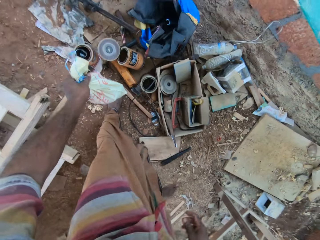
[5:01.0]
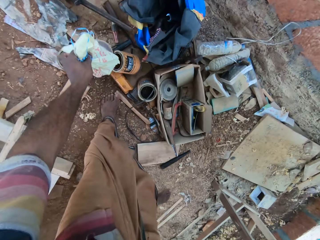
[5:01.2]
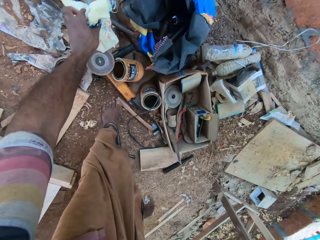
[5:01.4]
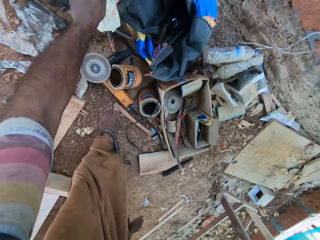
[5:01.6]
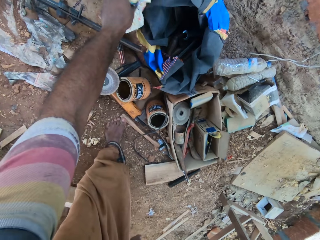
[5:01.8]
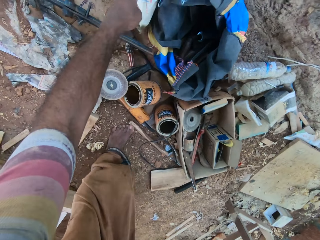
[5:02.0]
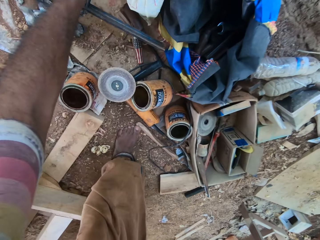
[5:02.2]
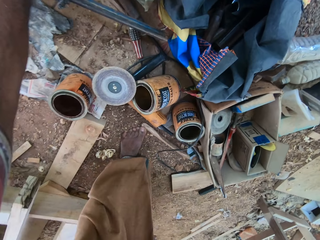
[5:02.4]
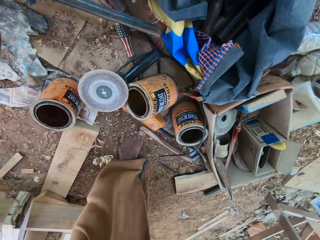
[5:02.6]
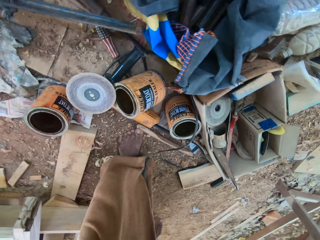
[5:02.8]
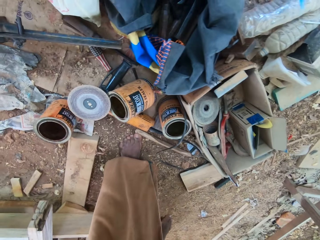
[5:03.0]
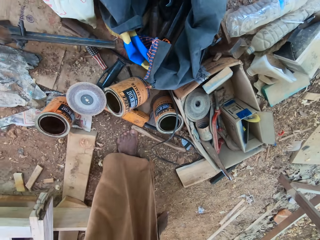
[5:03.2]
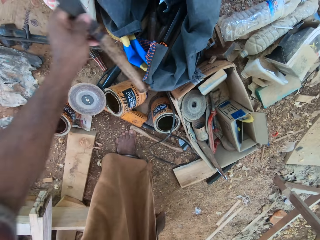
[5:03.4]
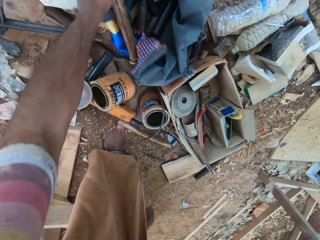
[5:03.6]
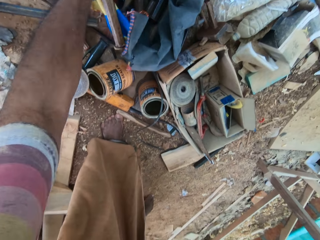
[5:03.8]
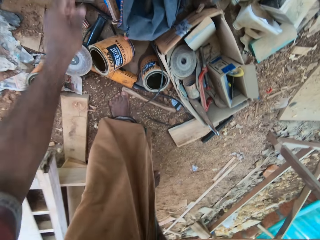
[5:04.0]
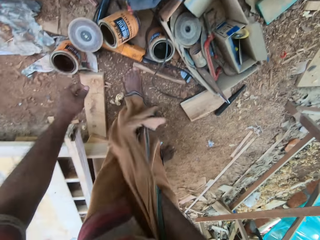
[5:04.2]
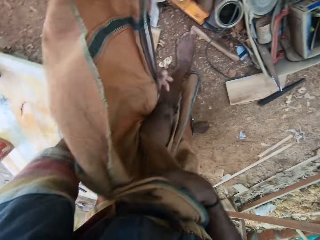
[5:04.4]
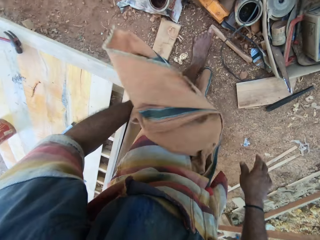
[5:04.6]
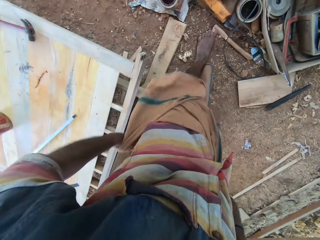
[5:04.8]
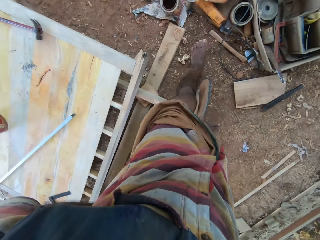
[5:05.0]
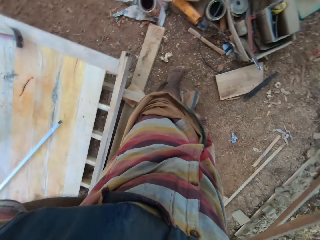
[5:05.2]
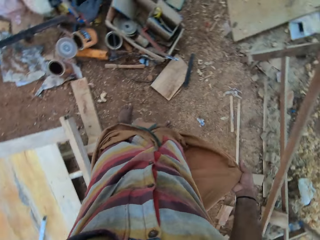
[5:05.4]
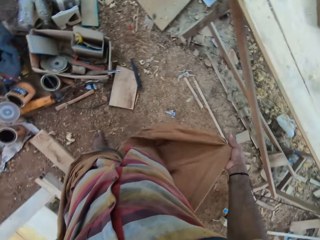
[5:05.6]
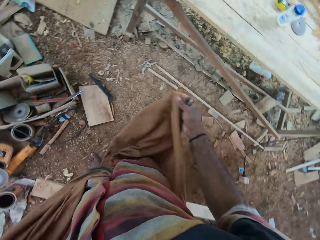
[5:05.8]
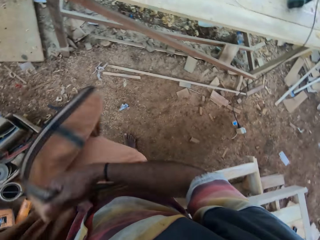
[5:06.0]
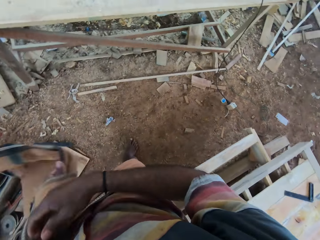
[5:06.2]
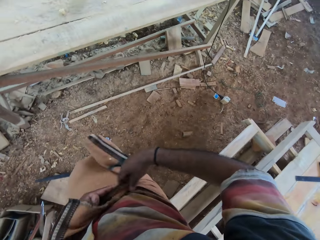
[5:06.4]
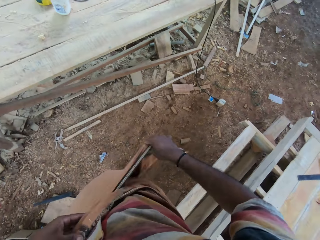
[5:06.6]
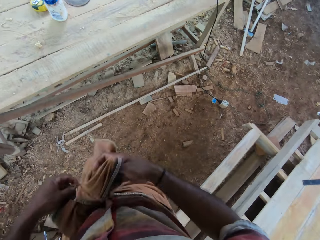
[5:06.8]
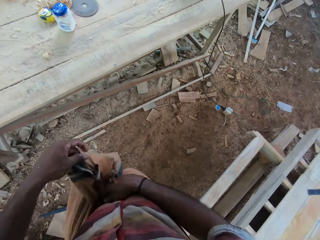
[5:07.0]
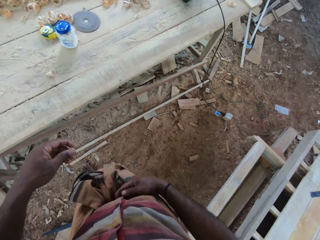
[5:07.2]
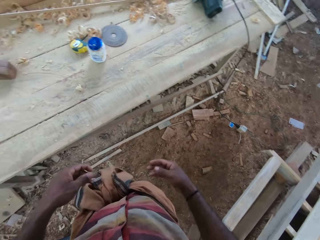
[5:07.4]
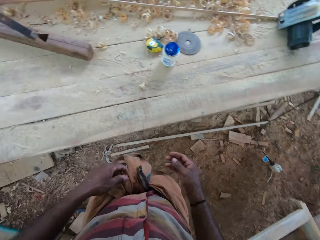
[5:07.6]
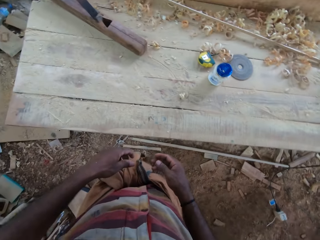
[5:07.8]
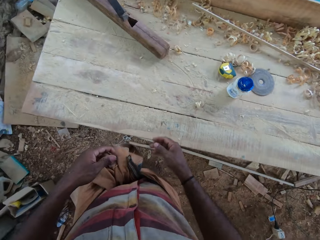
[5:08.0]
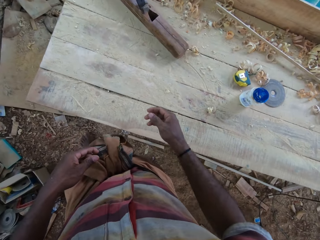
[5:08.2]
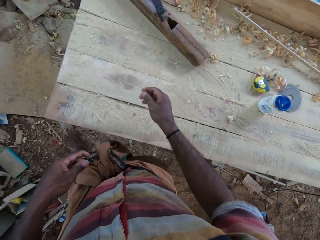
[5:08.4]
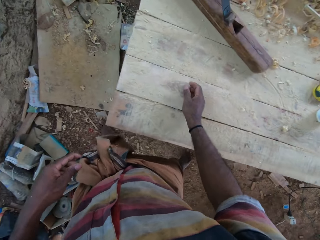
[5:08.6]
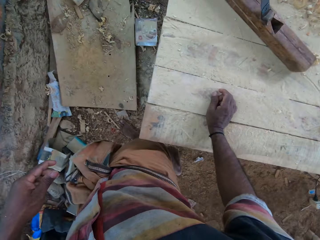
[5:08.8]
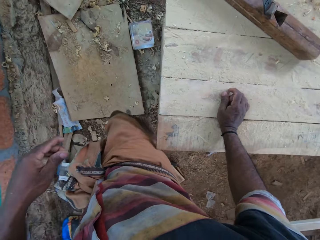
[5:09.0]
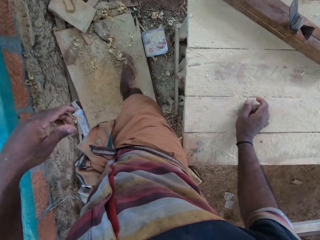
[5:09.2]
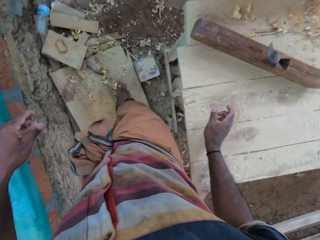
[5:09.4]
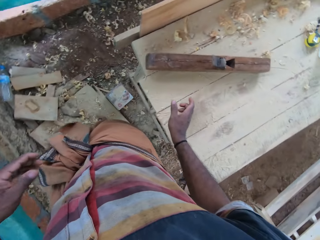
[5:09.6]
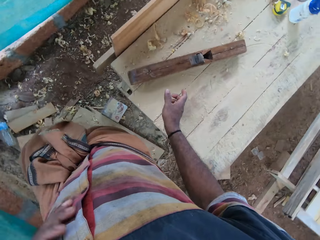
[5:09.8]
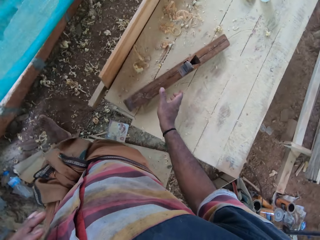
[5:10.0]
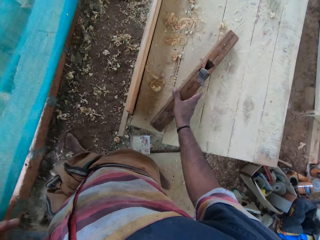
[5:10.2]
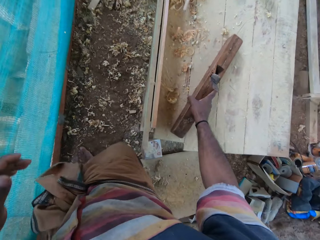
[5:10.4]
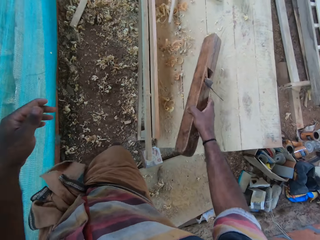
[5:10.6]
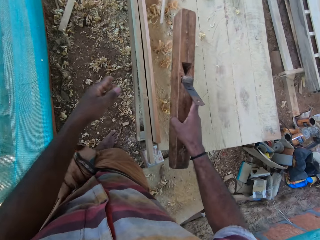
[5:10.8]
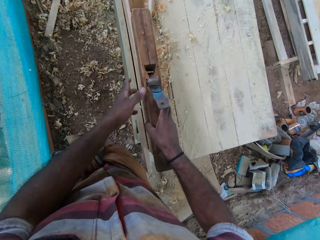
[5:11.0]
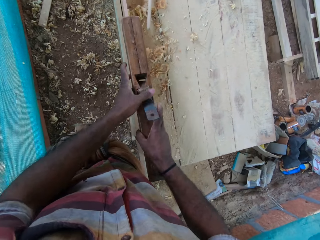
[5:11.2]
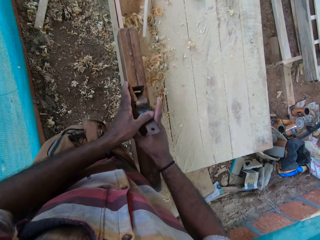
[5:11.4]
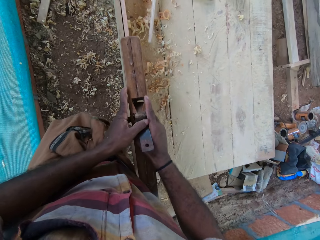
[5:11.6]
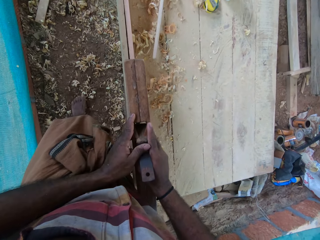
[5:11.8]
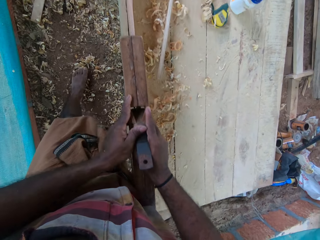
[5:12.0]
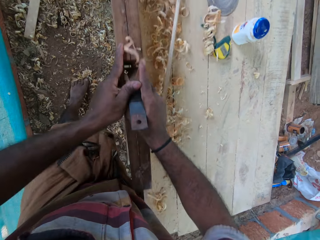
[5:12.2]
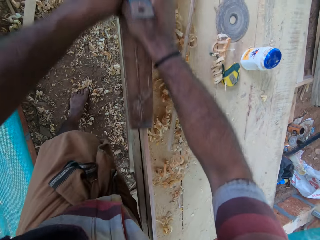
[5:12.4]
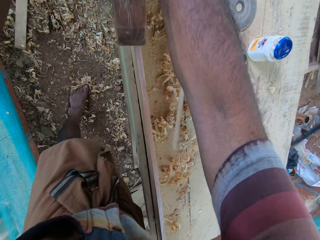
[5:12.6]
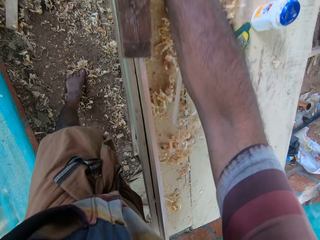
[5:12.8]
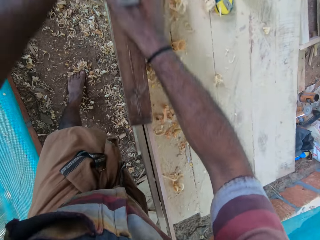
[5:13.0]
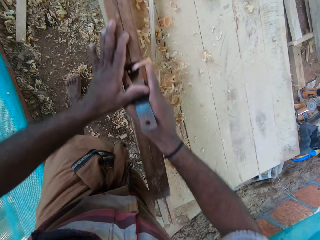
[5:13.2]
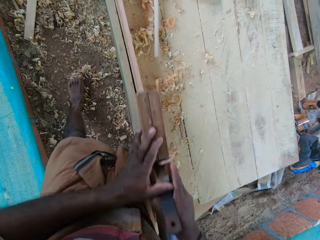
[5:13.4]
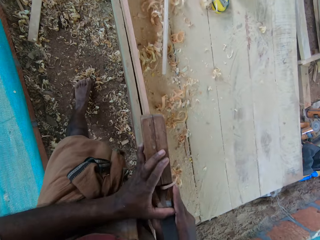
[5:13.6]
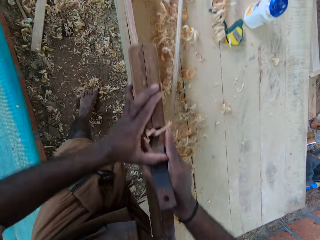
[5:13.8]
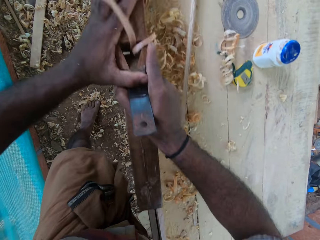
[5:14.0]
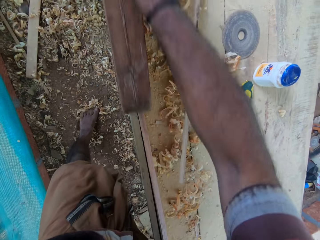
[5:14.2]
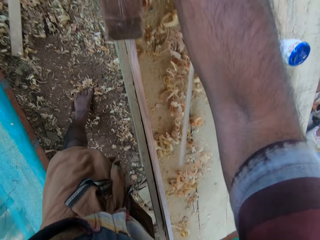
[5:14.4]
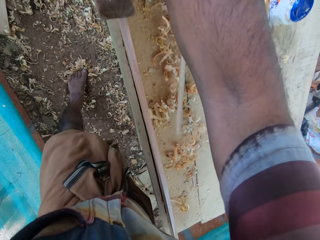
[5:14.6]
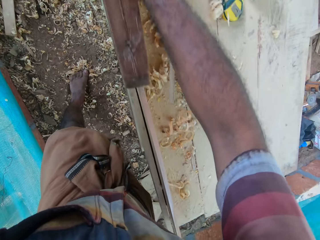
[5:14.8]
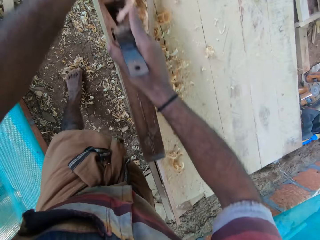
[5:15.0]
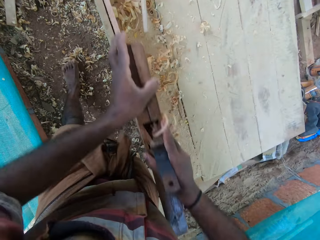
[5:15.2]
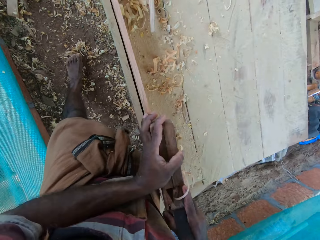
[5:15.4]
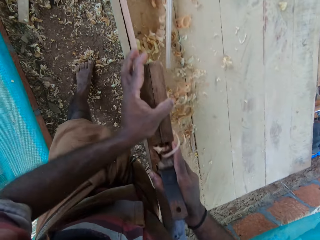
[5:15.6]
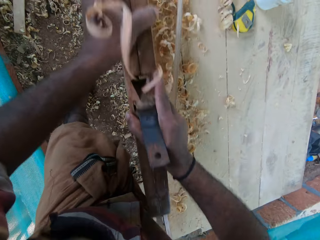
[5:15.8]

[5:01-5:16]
The camera wearer places the bag on the ground. He picks up a tool from the ground. He places the metal on the bag. He ties the cloth on his waist. He walks around the table. He picks up a plane from the table. He smoothens a timber with the plane.

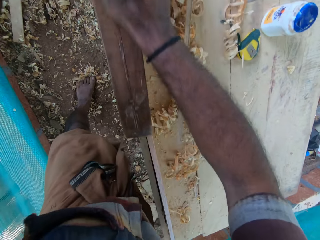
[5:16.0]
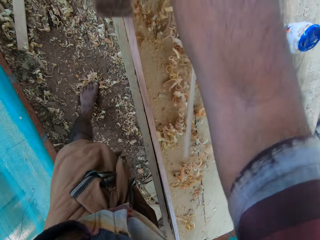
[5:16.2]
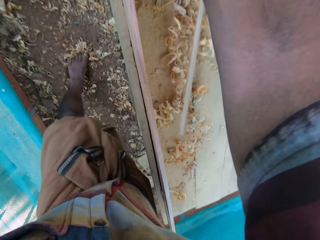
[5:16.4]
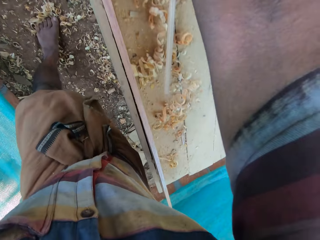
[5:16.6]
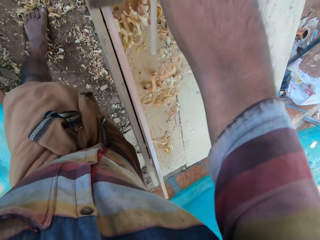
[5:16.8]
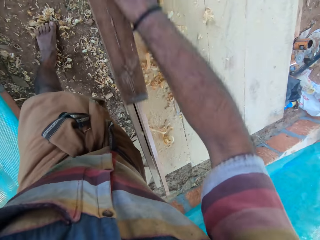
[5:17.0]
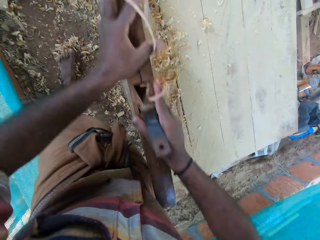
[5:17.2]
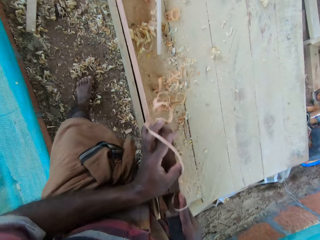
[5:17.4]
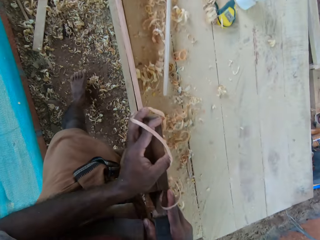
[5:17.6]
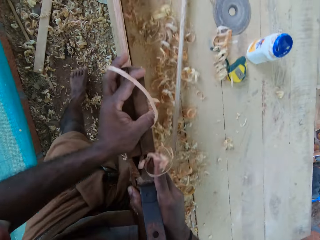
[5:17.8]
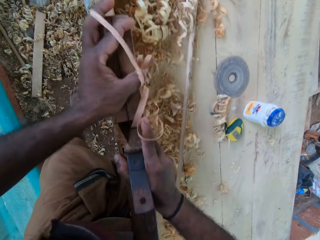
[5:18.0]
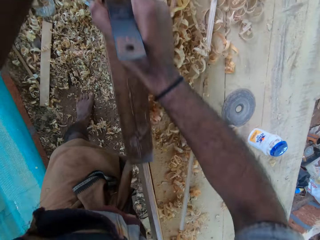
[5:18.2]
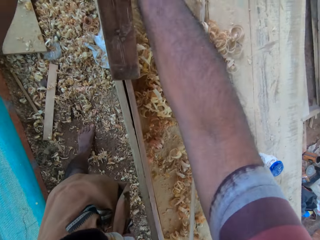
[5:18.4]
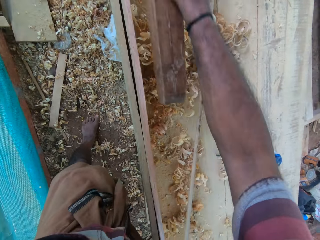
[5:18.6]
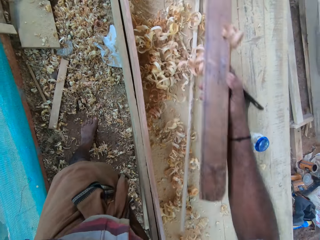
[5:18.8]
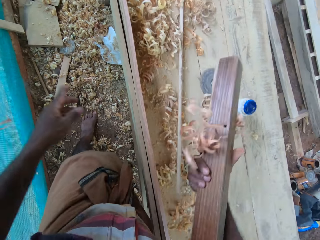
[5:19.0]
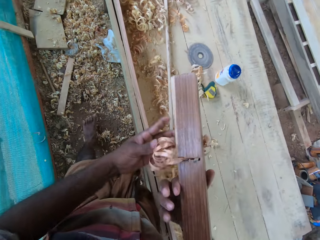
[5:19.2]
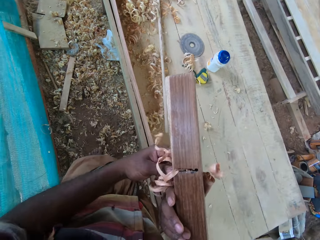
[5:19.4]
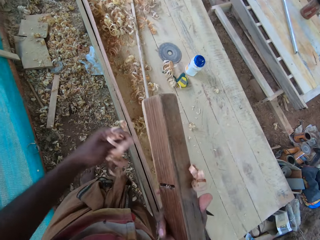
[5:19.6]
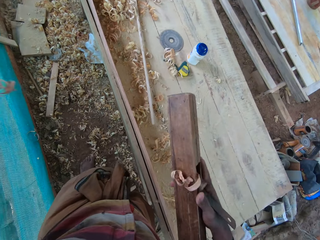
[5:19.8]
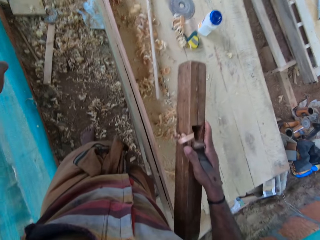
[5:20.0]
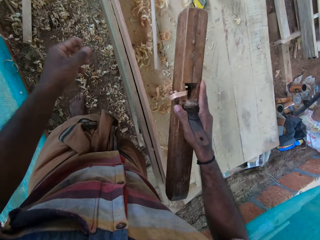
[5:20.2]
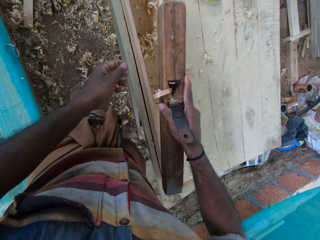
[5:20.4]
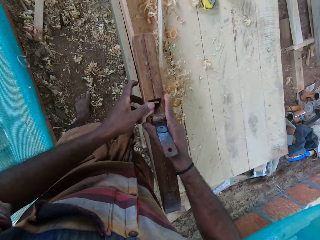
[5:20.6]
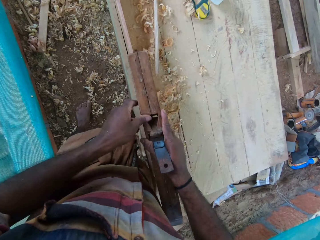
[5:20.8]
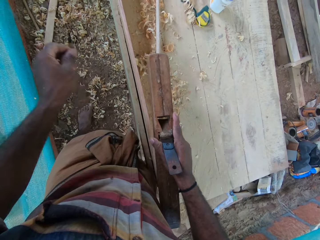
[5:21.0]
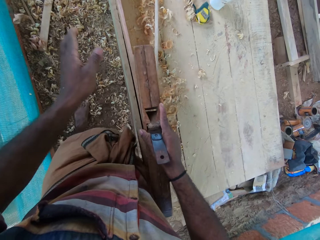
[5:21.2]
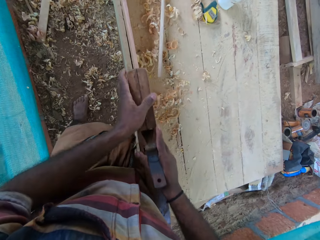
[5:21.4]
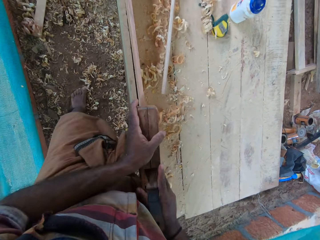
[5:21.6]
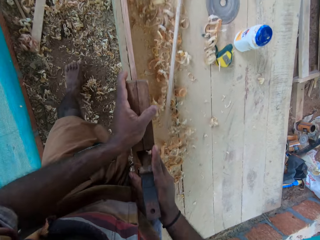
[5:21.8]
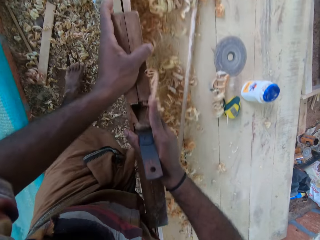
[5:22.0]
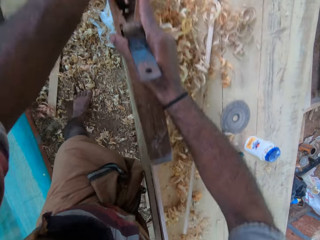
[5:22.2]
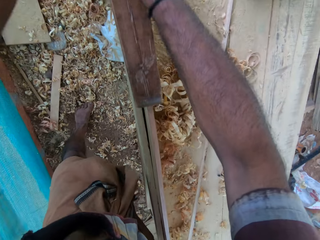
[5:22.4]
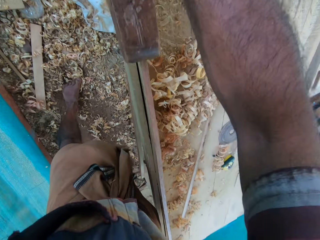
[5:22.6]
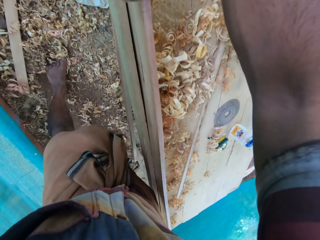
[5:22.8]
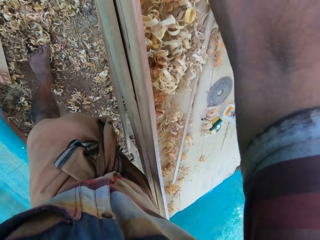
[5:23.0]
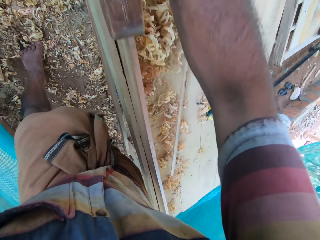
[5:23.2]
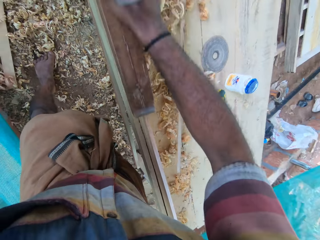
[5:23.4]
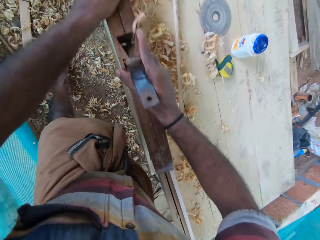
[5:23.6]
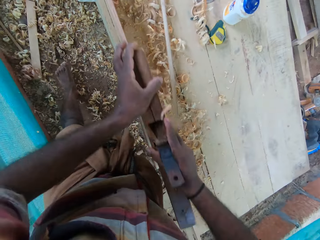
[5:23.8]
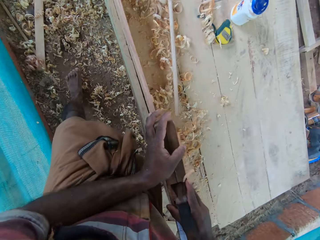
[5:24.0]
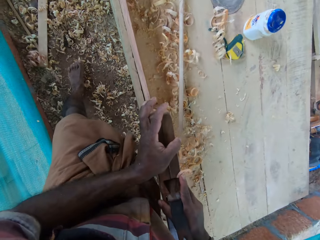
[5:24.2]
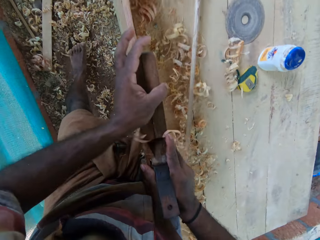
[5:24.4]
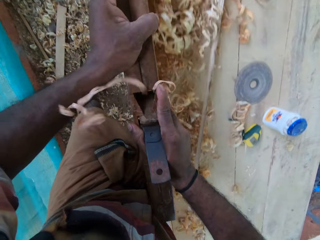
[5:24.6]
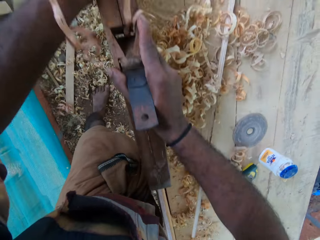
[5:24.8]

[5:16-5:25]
The camera wearer removes pieces of timber from a plane. They smoothen the timber with the plane.
